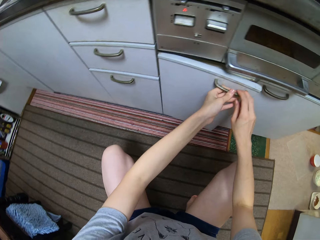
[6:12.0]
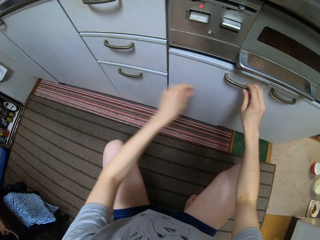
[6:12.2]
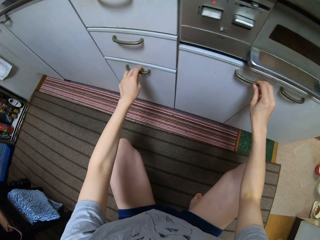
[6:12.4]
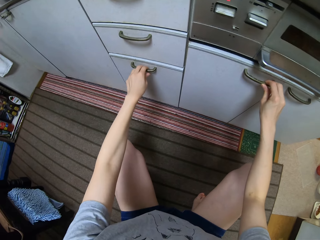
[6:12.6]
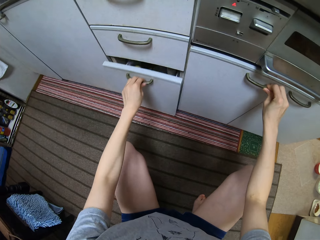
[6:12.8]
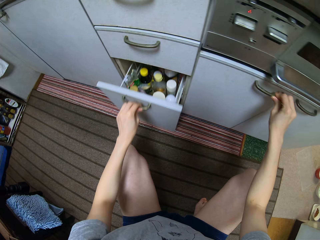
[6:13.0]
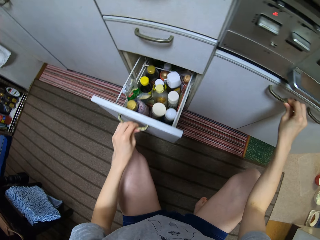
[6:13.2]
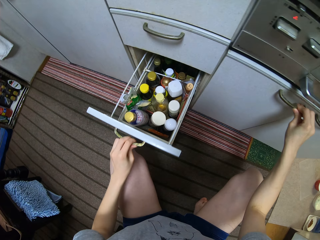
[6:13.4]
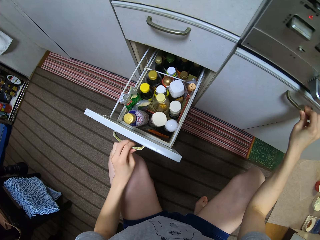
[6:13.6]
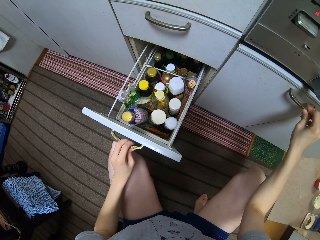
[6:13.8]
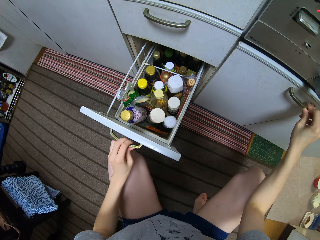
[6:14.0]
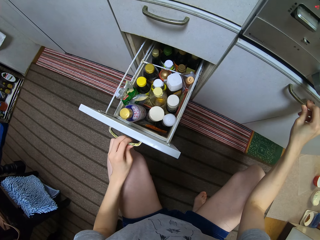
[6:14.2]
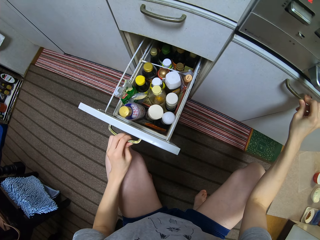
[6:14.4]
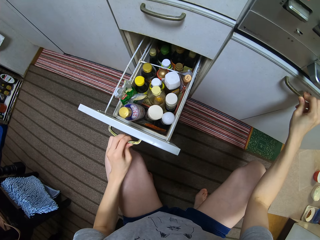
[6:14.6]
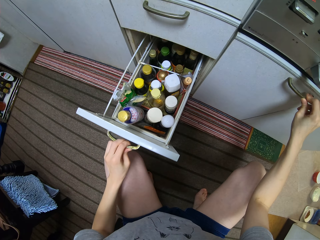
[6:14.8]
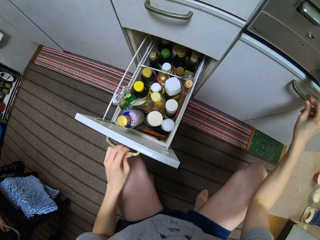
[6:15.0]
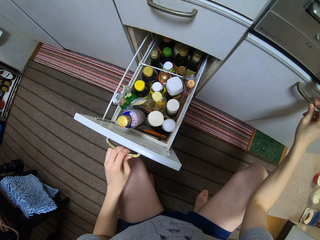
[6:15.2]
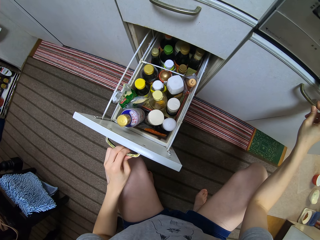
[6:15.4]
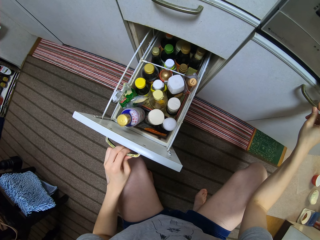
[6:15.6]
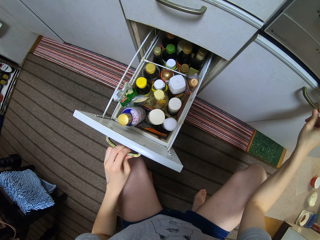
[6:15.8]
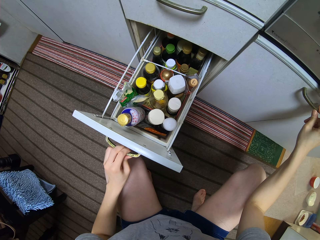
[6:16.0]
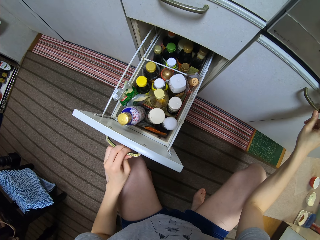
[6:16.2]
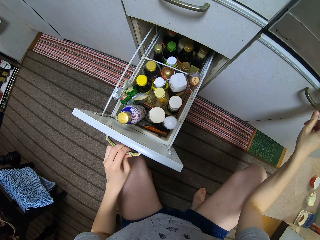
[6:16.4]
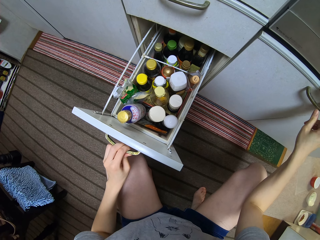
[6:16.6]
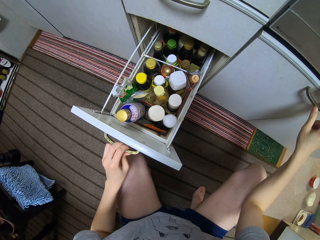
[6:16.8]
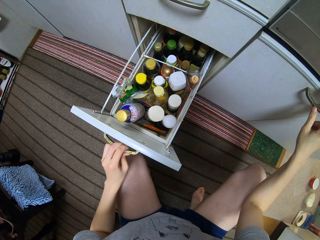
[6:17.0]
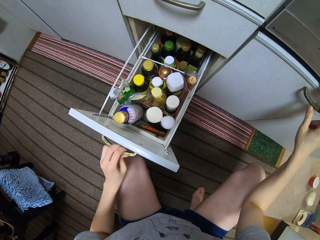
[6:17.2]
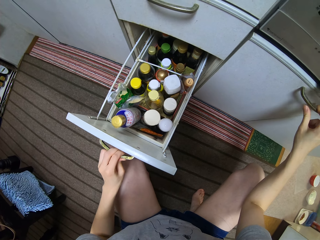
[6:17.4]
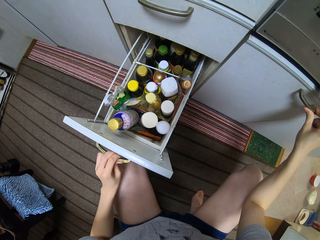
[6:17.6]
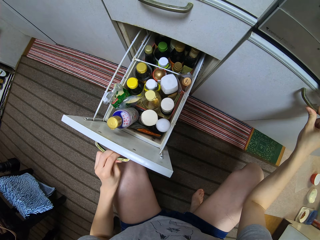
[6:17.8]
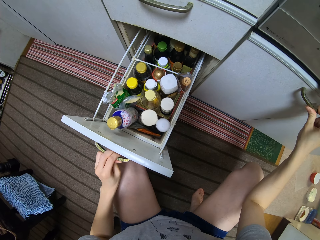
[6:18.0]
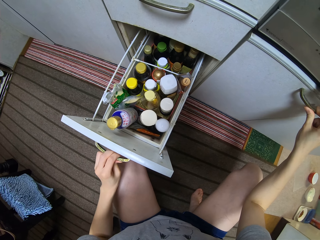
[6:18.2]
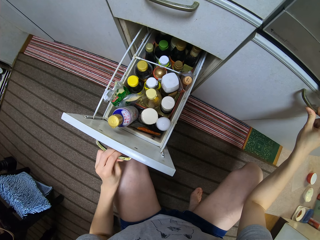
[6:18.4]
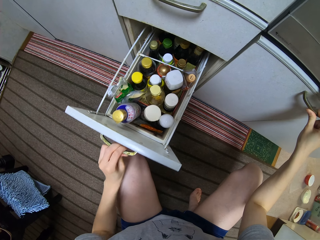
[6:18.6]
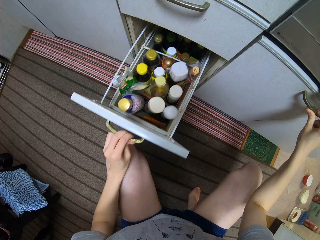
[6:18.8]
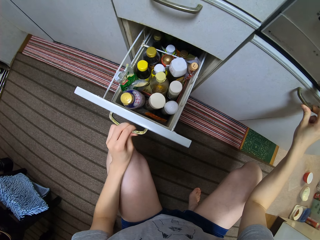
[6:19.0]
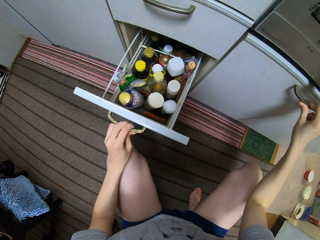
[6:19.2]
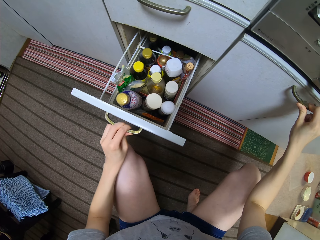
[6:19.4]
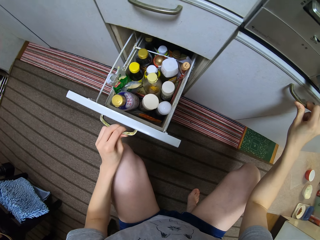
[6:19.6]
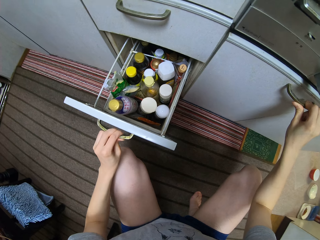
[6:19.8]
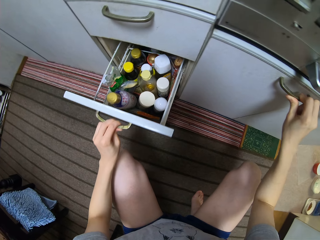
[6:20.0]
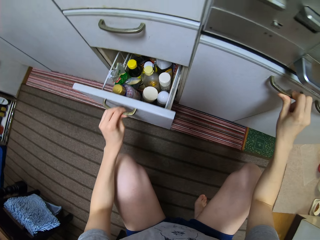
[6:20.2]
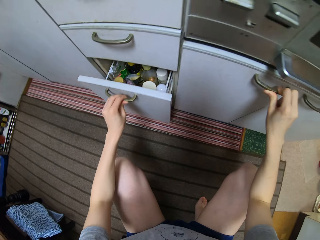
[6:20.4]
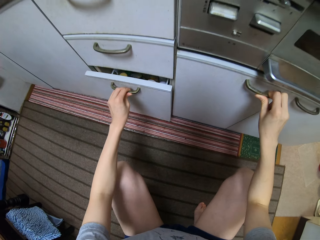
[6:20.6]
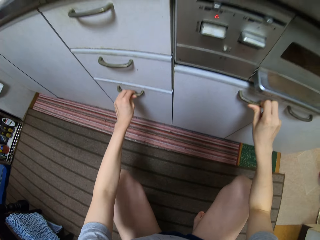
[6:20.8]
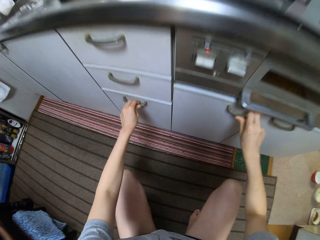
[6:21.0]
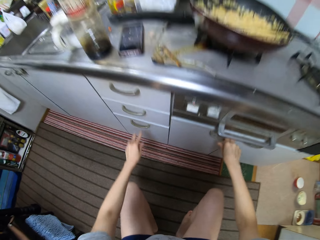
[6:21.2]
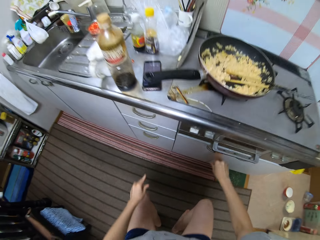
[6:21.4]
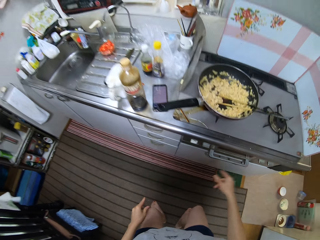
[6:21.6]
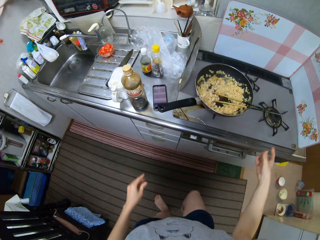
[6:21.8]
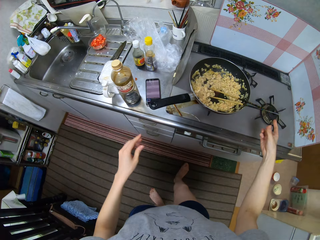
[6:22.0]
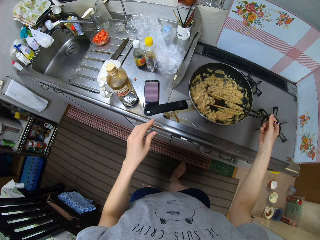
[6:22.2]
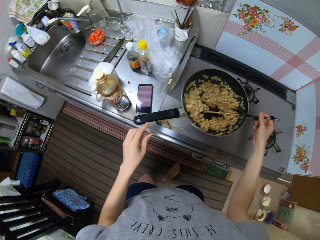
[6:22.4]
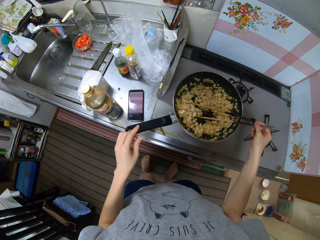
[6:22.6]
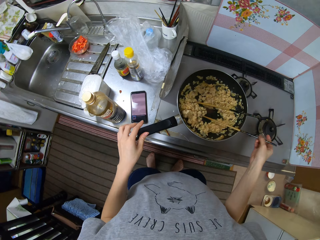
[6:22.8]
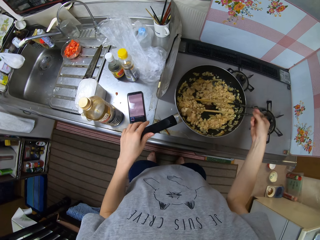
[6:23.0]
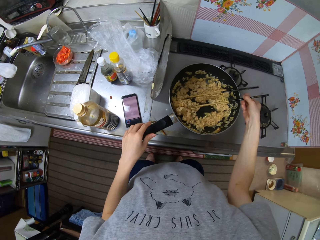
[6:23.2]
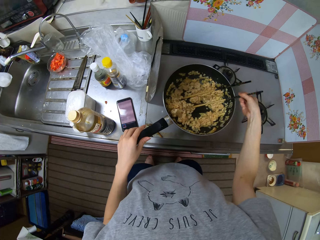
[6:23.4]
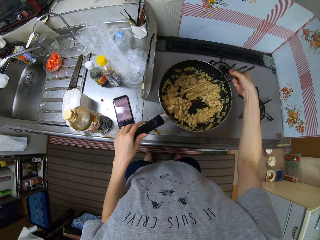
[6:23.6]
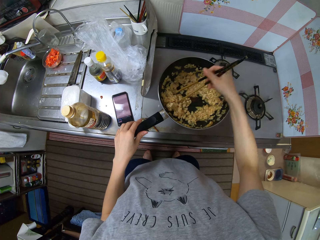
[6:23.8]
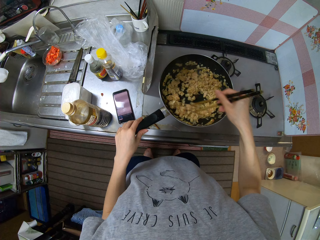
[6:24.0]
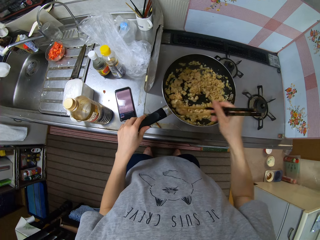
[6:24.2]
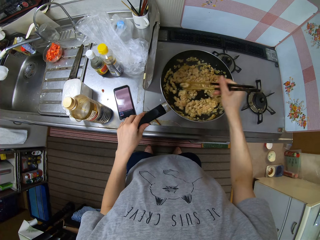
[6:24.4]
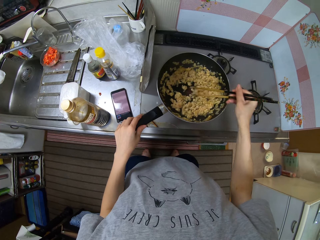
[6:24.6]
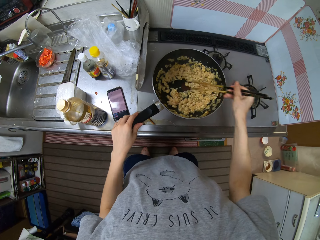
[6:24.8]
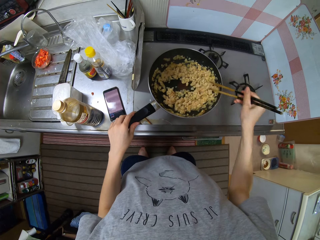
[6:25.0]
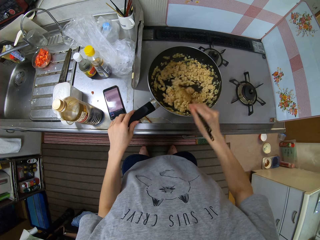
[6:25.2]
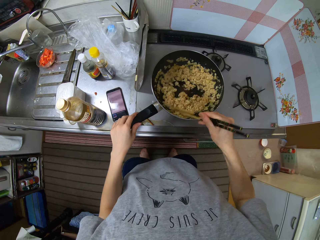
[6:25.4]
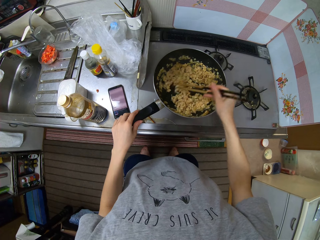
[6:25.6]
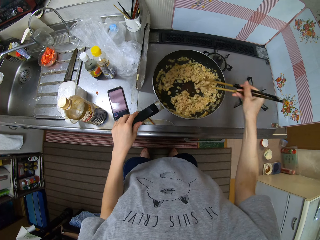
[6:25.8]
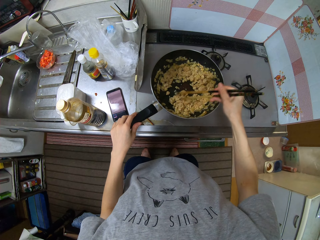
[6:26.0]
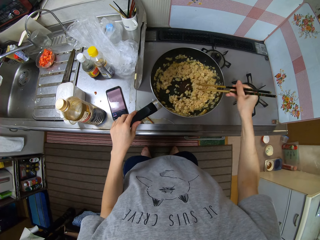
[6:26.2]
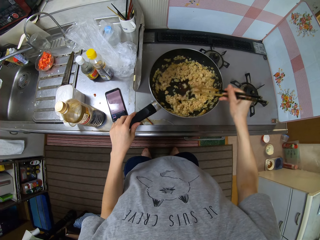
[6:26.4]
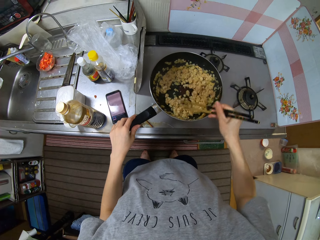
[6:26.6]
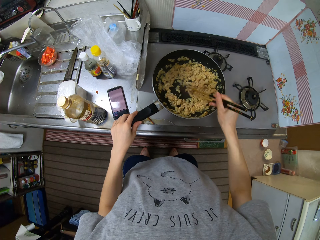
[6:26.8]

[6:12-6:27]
The camera wearer opens the kitchen drawer. They close the kitchen drawer. They stand up. They stir the pan with the chopsticks. They hold the pan handle.

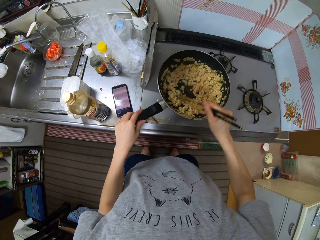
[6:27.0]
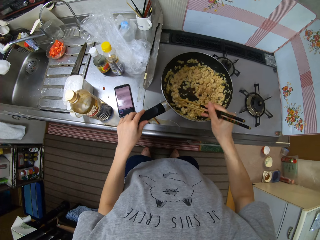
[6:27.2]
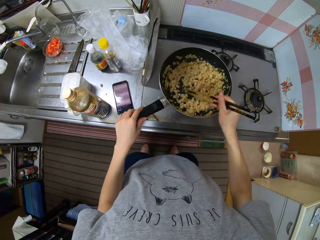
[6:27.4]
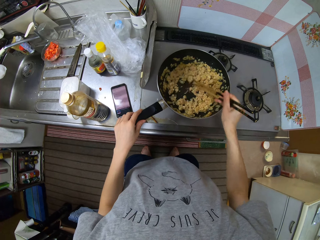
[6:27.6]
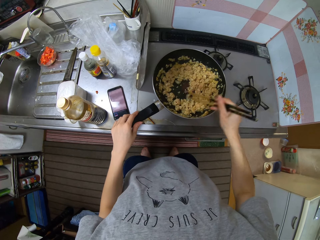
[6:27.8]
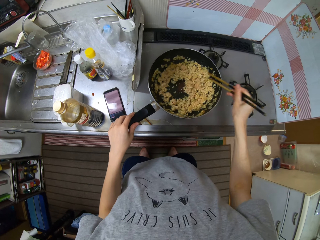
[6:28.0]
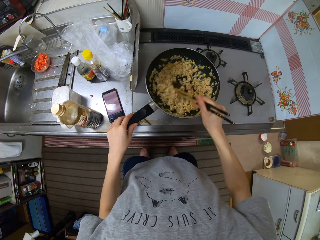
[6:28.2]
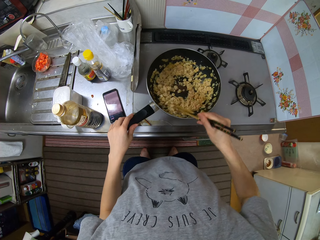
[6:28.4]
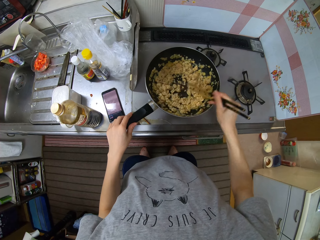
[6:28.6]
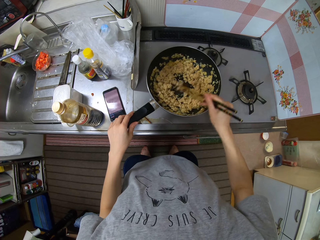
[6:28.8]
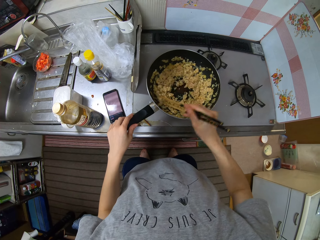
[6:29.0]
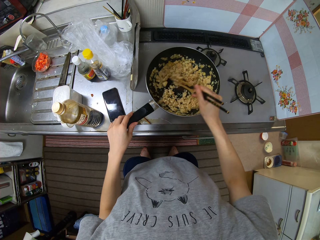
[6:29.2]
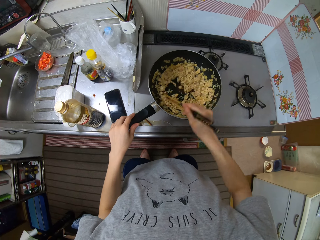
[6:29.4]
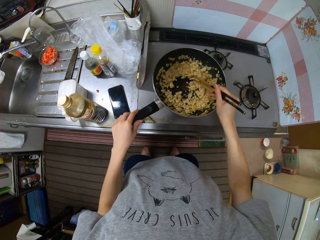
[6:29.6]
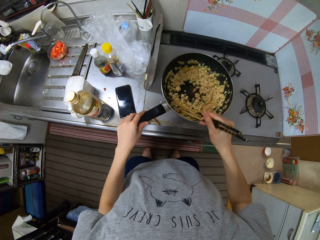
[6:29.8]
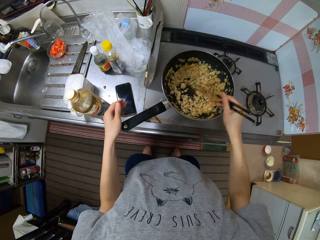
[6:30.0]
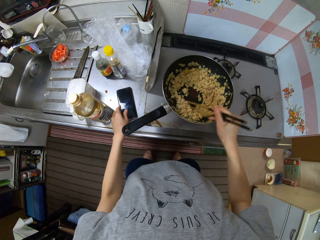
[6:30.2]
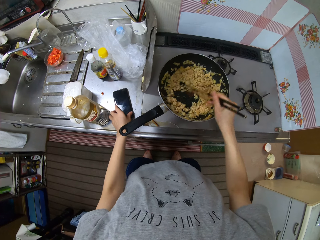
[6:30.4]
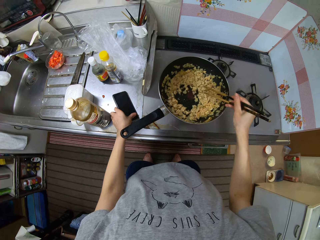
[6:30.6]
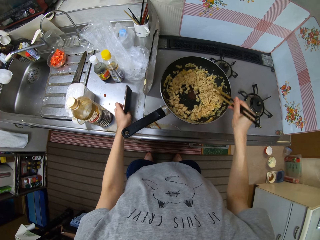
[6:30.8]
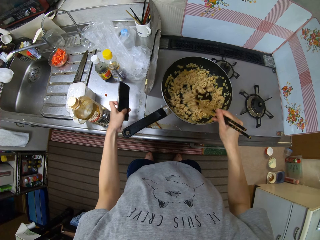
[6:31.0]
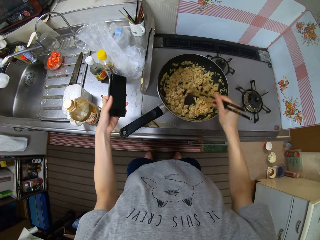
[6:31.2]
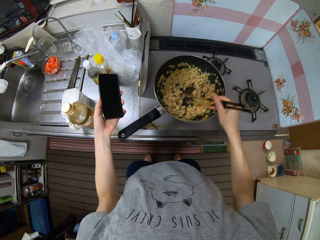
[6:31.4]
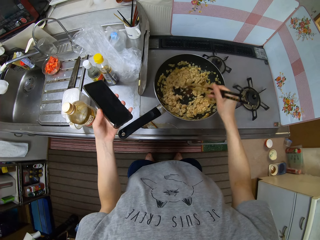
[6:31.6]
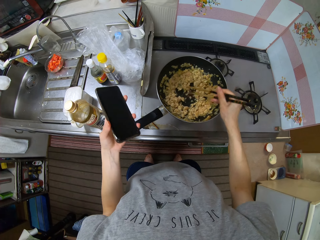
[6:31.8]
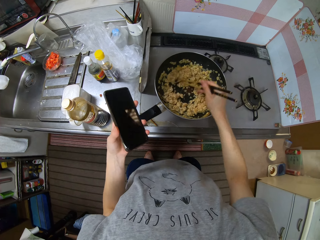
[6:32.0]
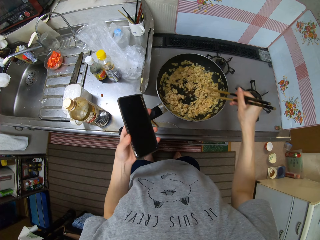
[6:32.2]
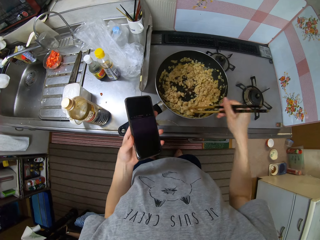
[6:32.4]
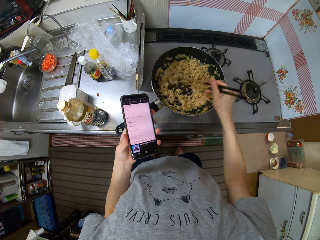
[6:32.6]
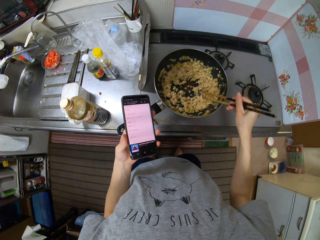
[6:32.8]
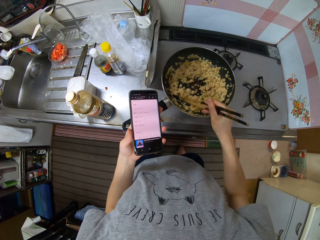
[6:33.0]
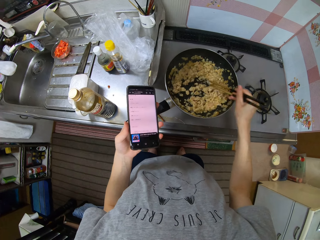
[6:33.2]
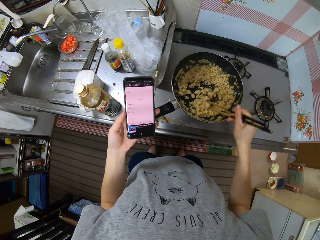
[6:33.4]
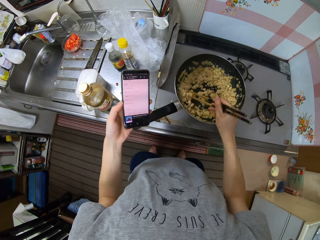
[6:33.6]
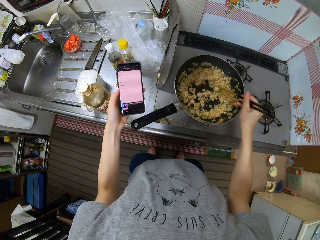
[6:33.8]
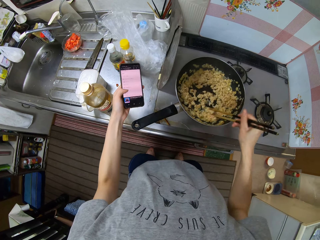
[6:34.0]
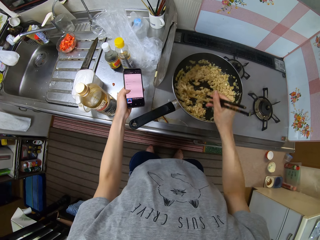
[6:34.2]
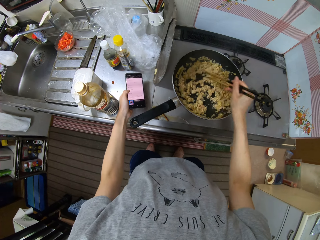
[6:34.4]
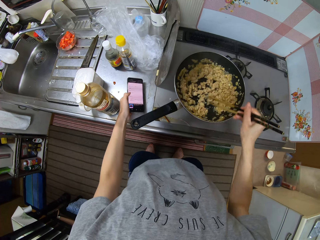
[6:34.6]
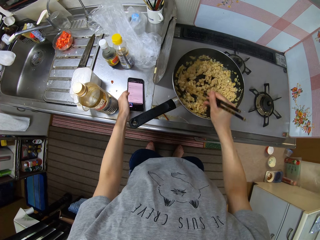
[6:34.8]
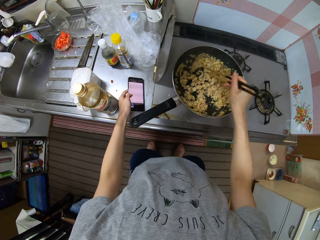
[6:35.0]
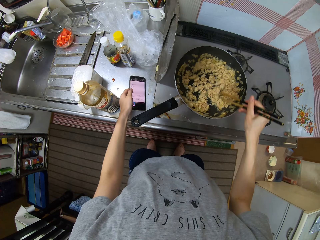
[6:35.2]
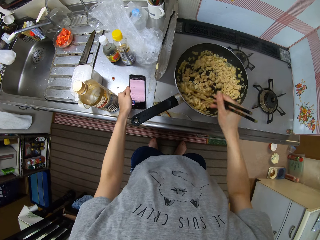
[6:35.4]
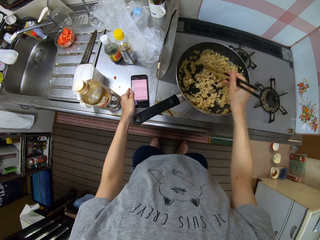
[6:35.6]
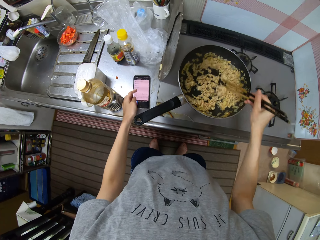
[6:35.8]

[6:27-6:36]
The camera wearer picks up the phone from the counter. They scroll through the phone. They place the phone on the kitchen surface. They press the phone.
